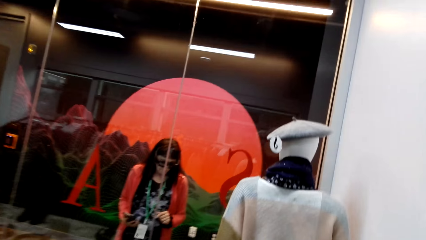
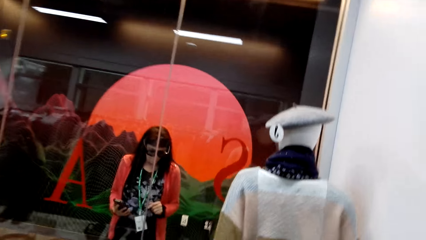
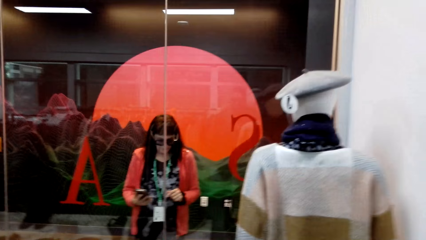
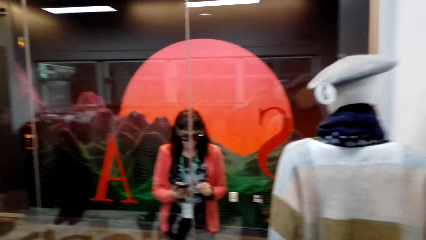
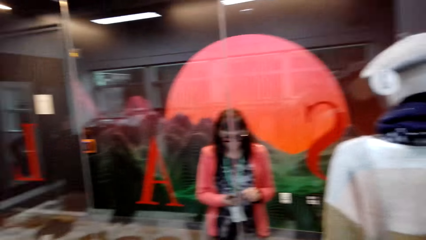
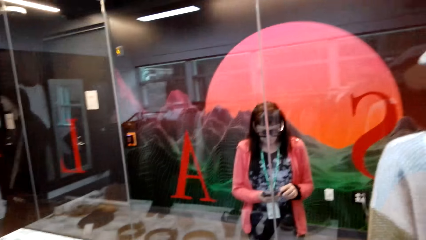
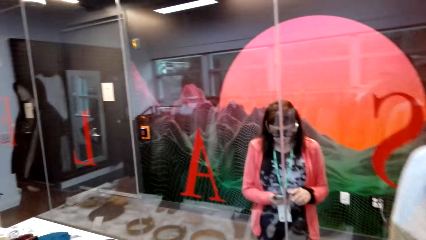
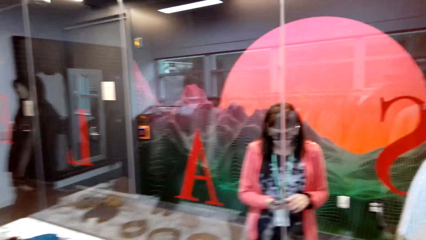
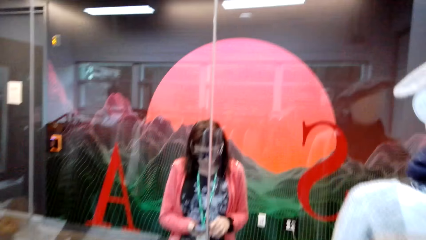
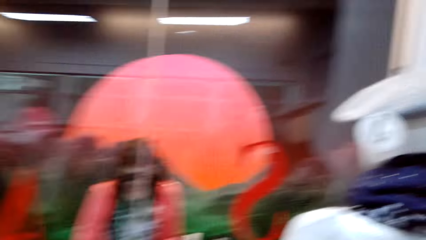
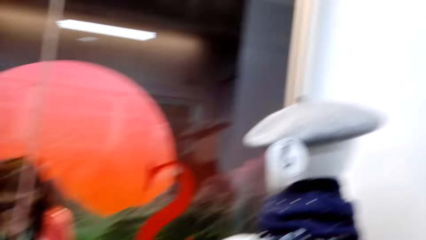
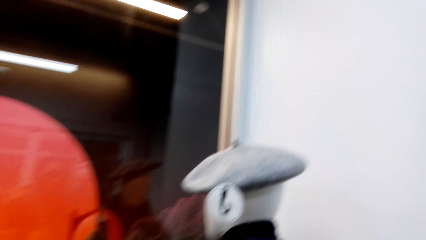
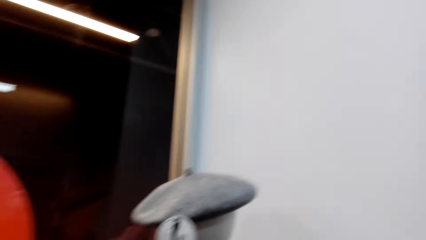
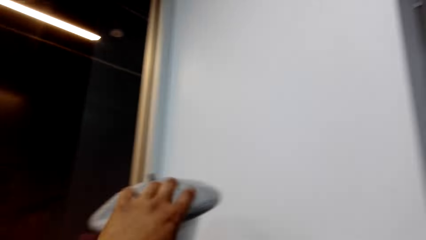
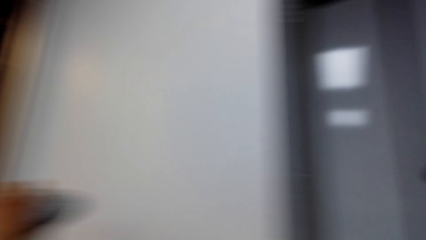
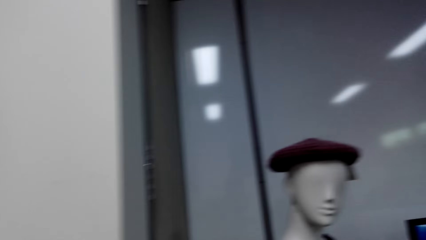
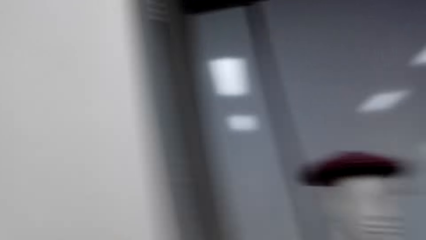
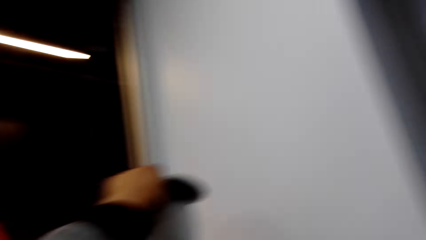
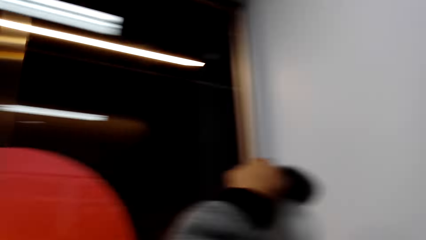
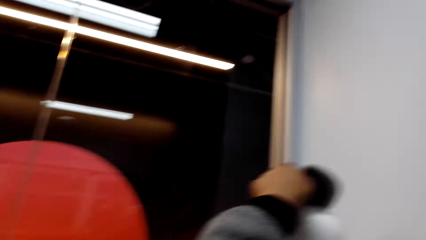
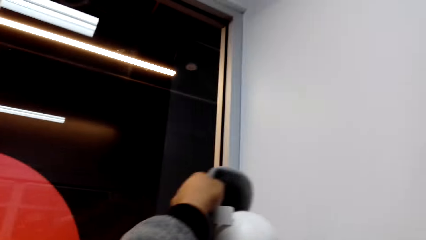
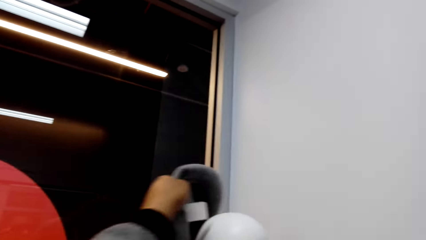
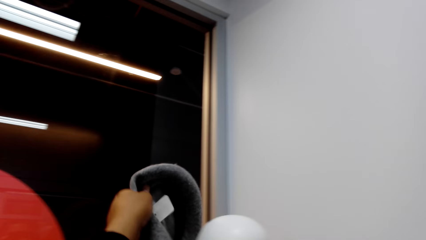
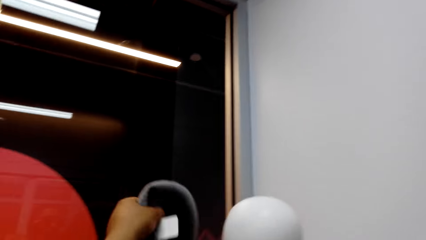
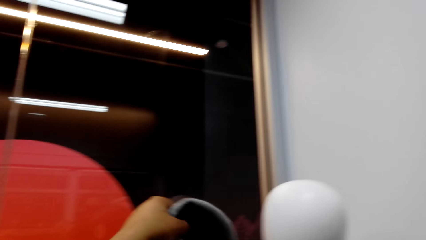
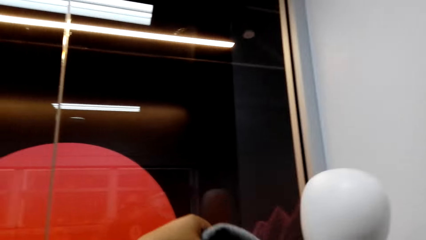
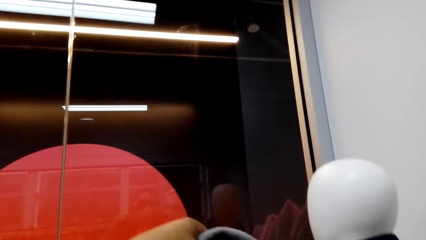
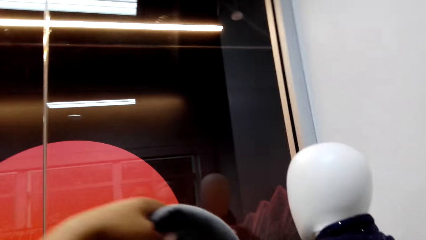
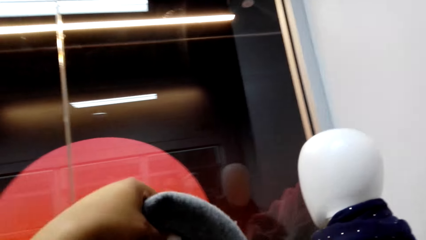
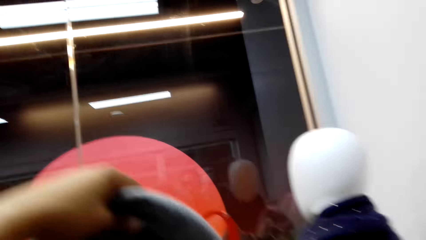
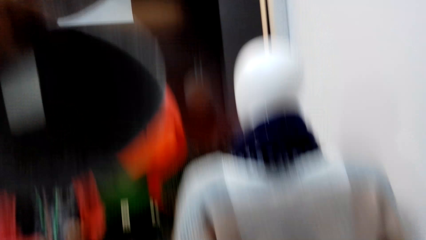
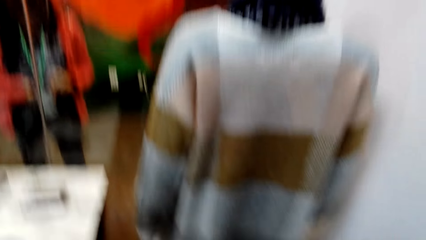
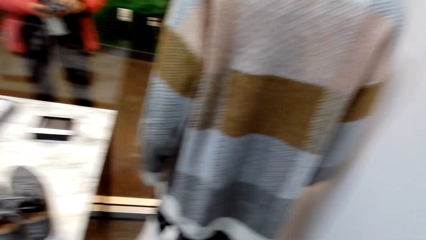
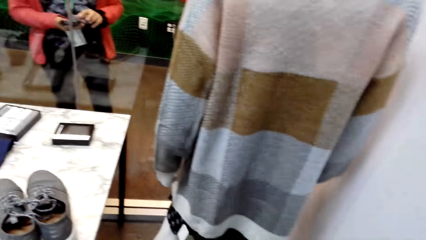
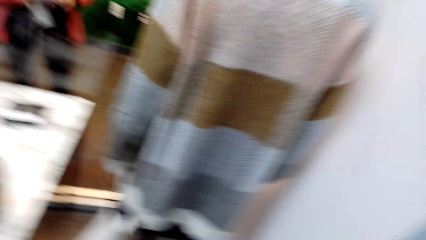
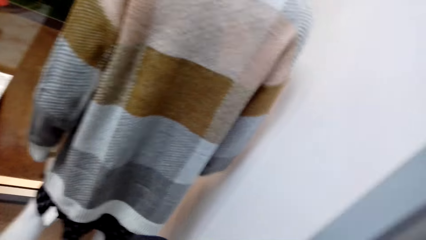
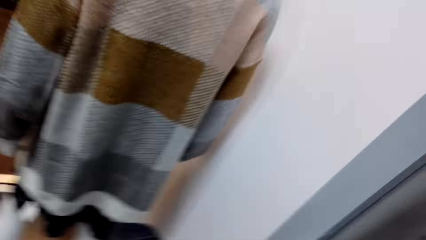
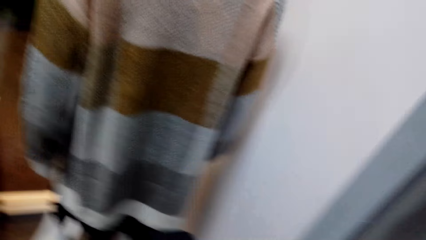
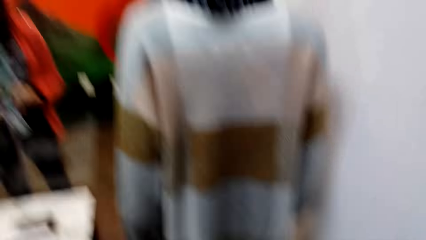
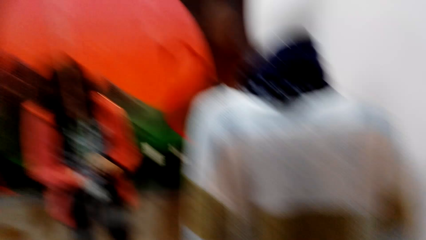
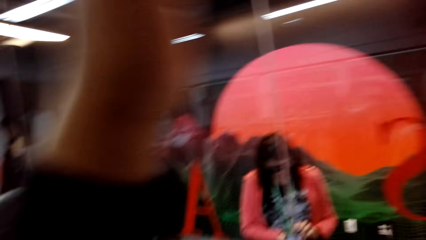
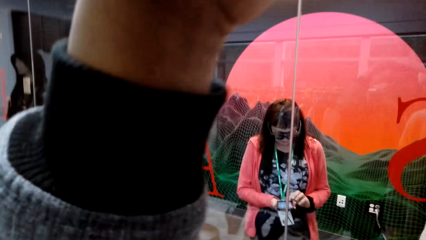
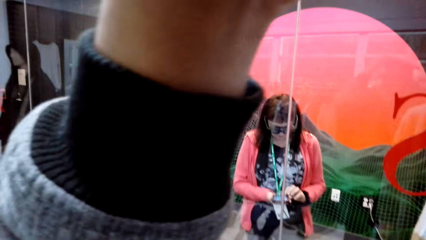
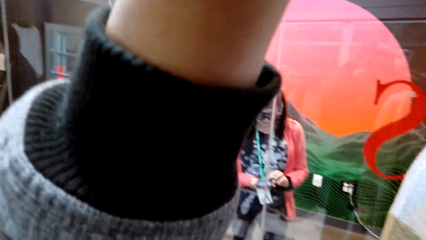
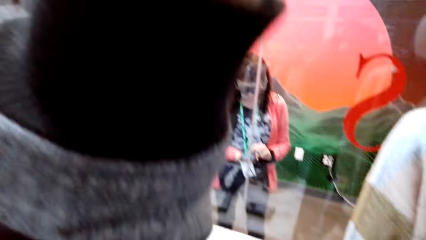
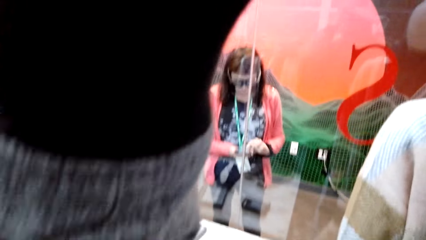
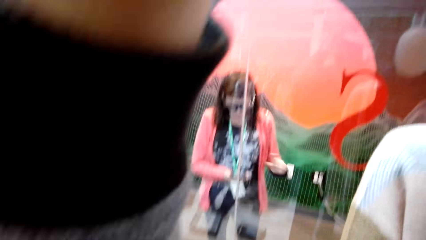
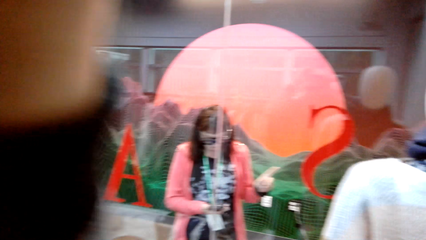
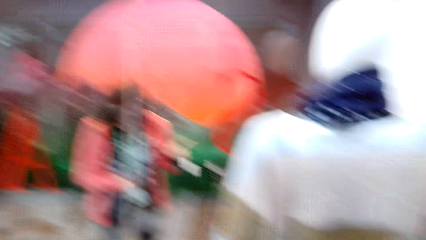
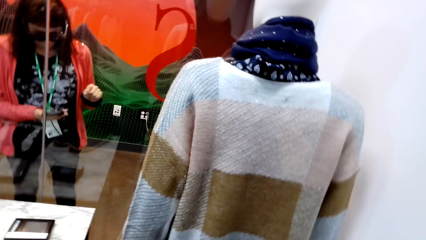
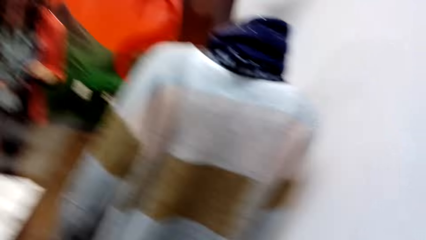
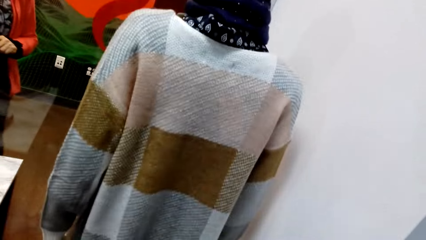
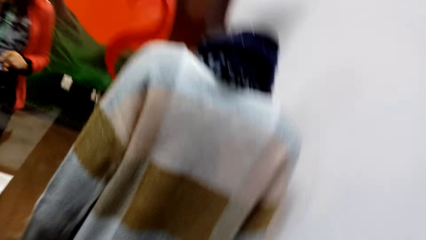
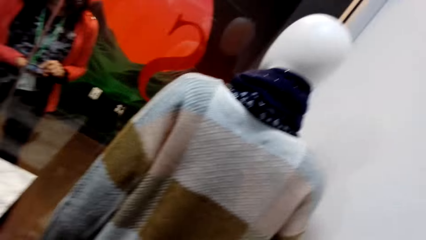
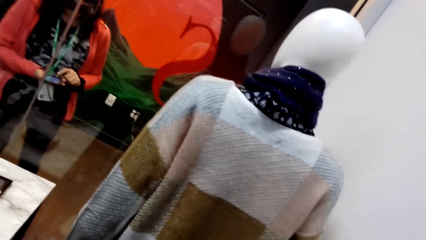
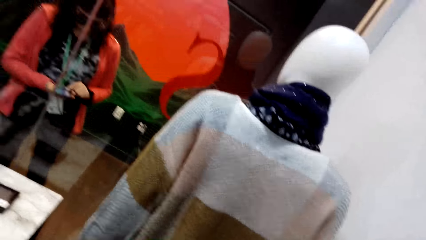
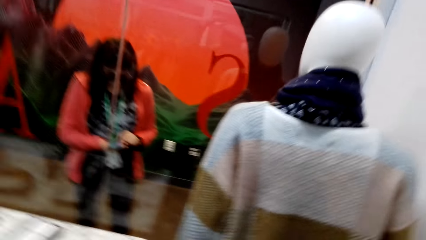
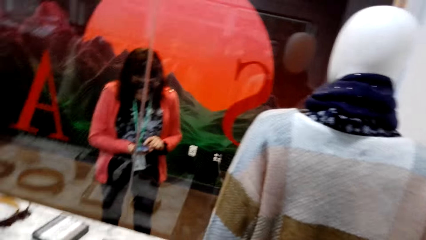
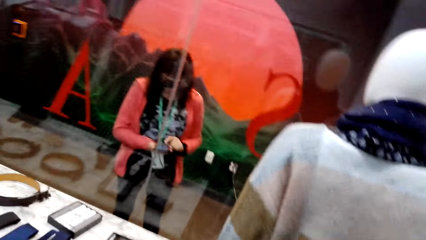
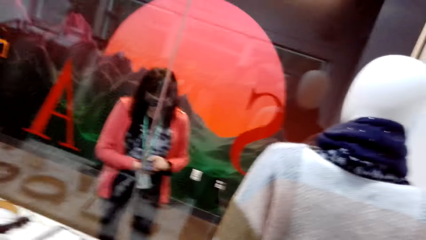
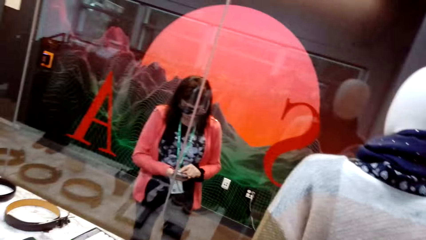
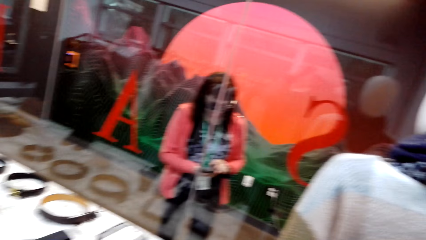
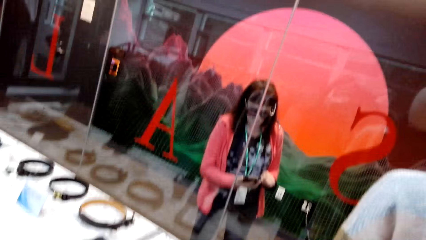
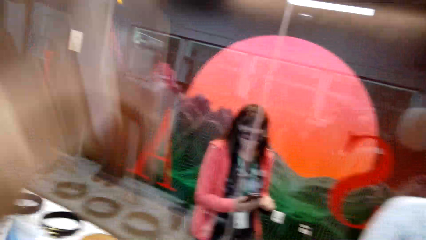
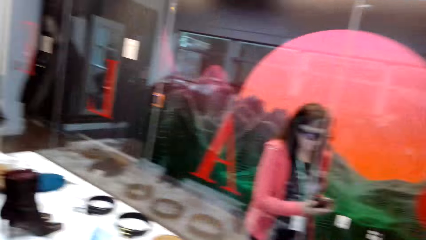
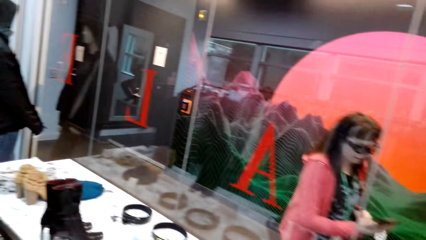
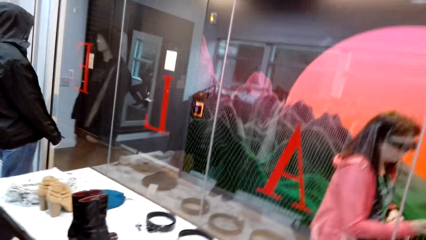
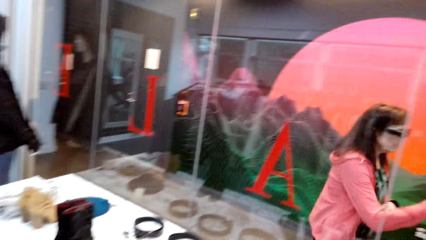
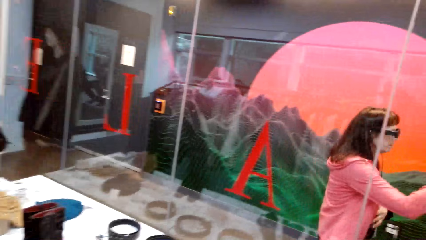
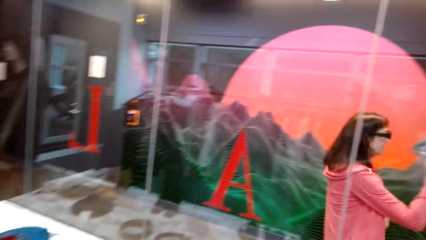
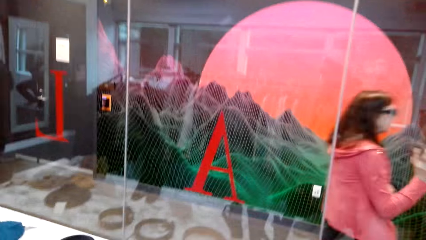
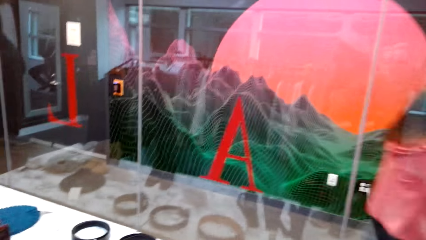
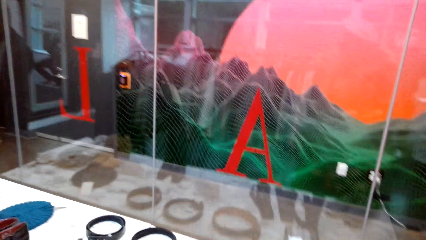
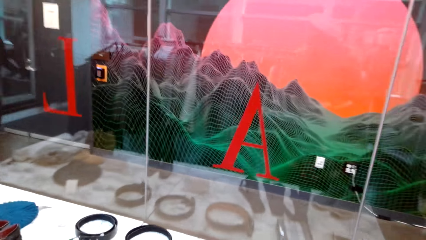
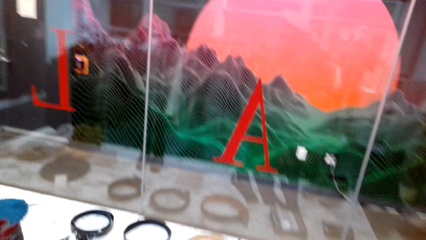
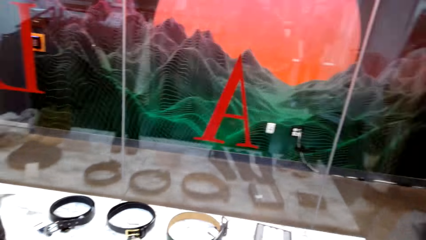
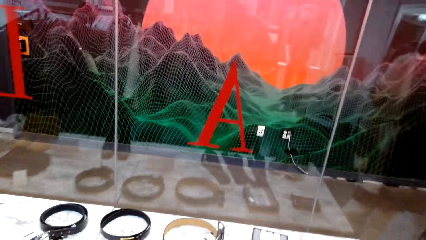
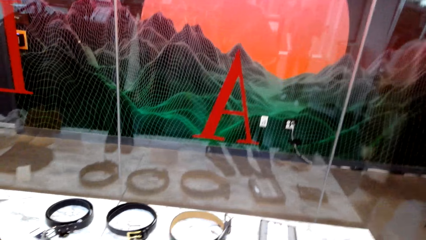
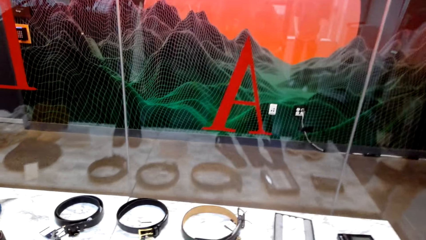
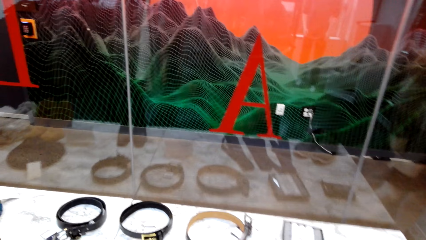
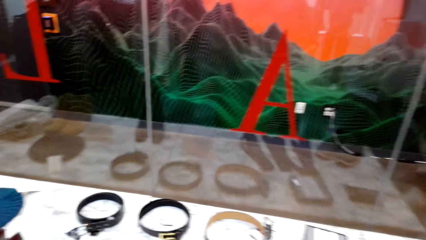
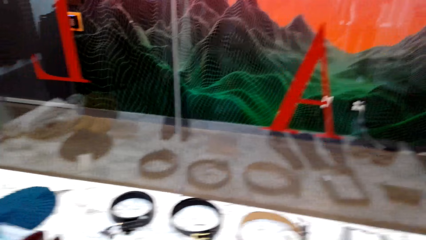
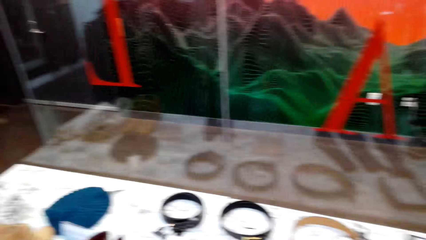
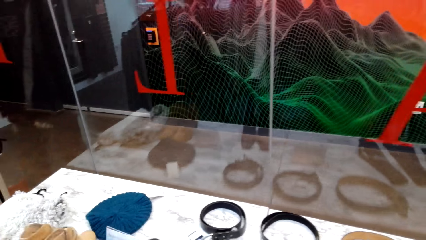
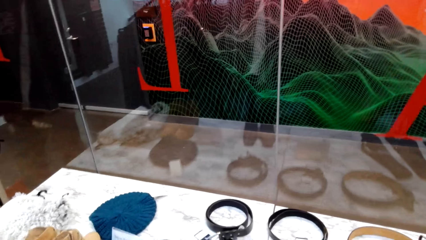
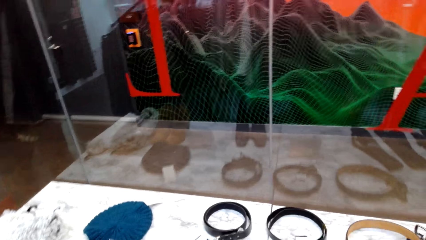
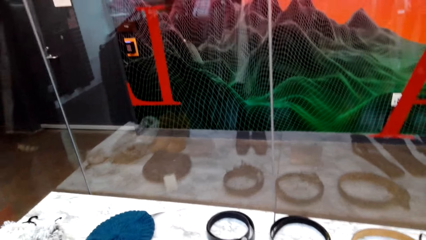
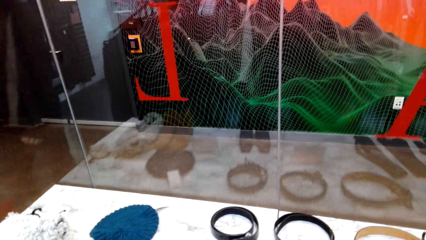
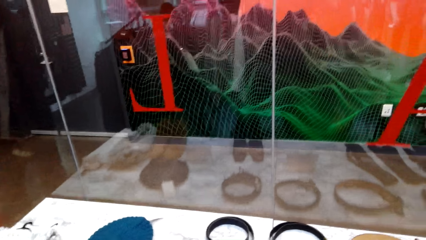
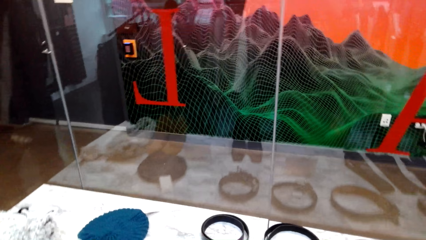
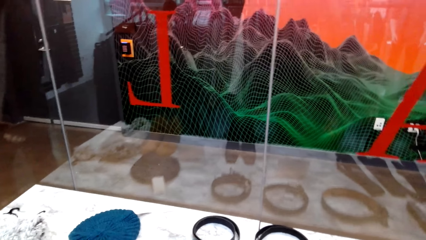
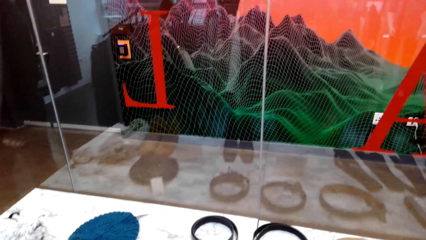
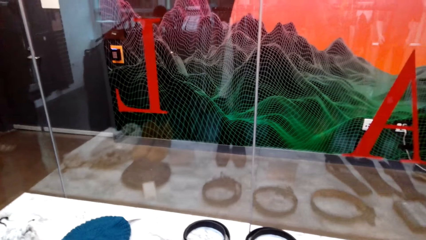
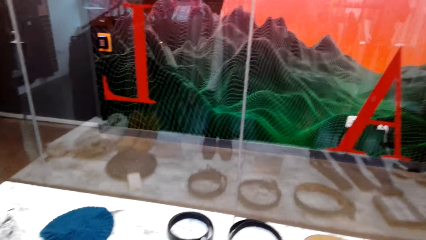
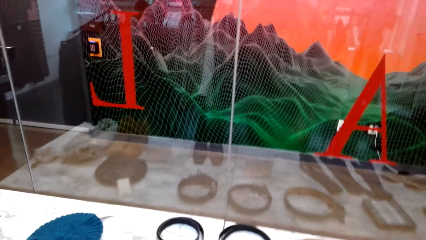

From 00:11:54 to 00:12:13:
The woman holds the phone in her hands. The camera wearer touches a cap on a mannequin with his left hand. He removes the cap from the mannequin with his left hand. He places the cap on his head with his left hand. The woman operates the phone in her right hand with her left hand. She gesticulates with her left hand. She operates the phone in her right hand with her left hand. She raises the phone with her left hand.
